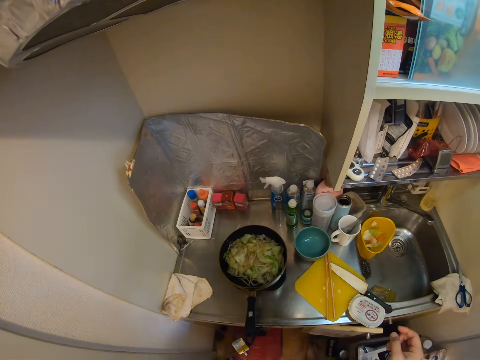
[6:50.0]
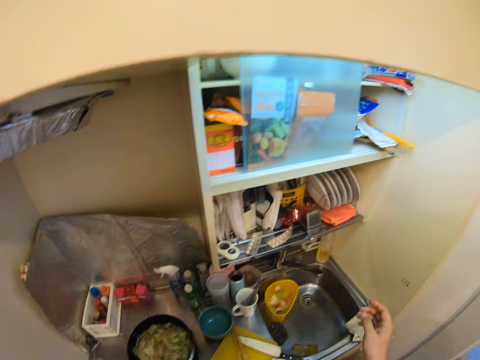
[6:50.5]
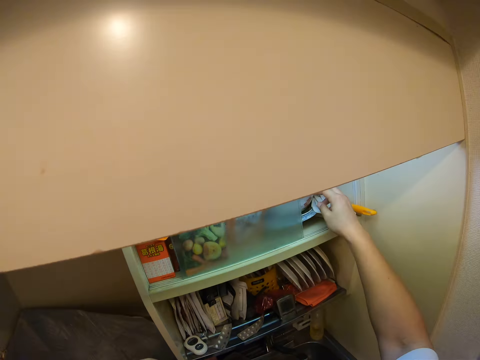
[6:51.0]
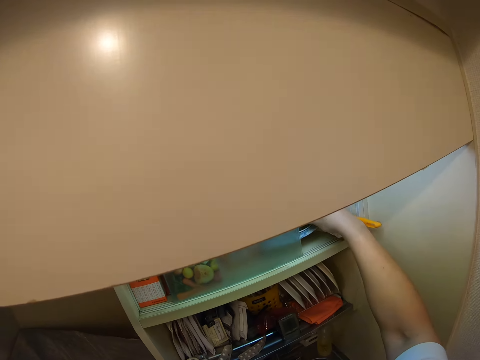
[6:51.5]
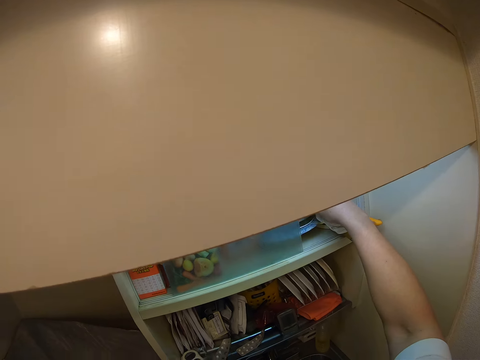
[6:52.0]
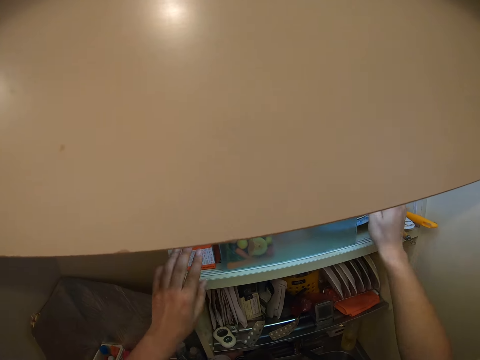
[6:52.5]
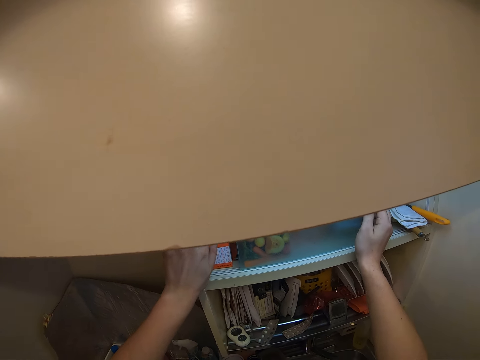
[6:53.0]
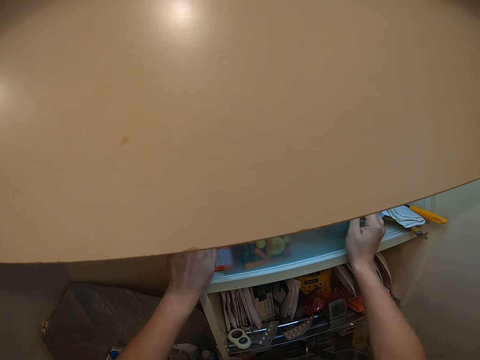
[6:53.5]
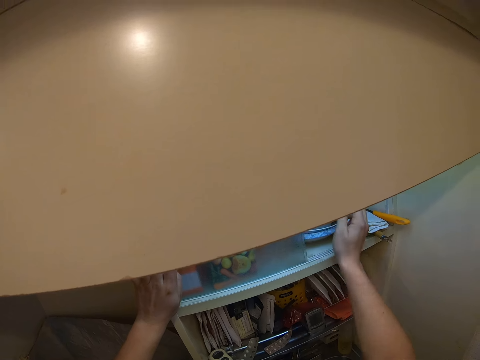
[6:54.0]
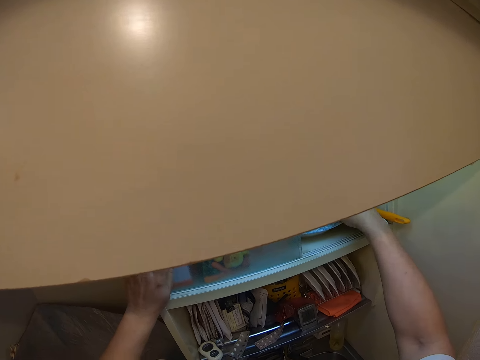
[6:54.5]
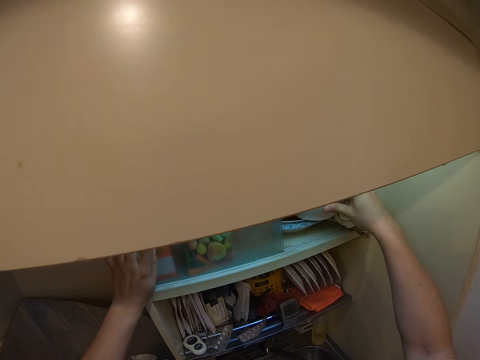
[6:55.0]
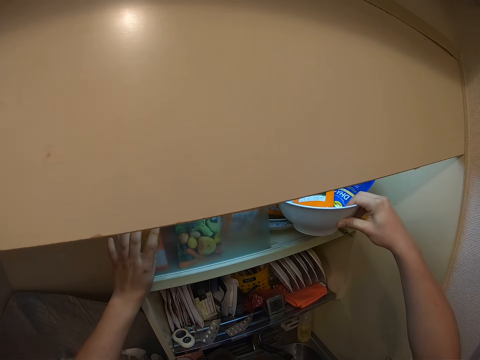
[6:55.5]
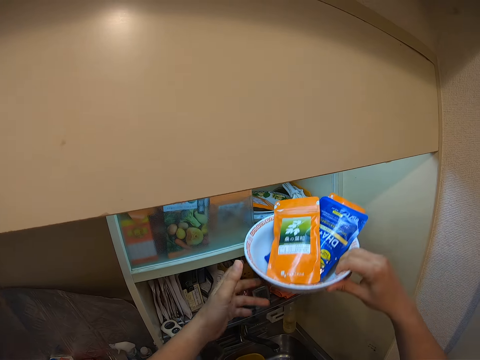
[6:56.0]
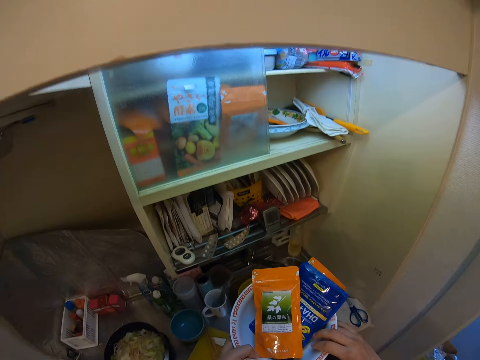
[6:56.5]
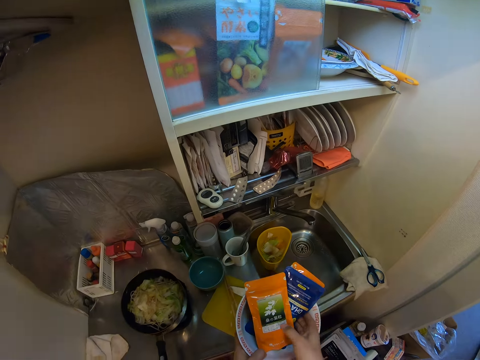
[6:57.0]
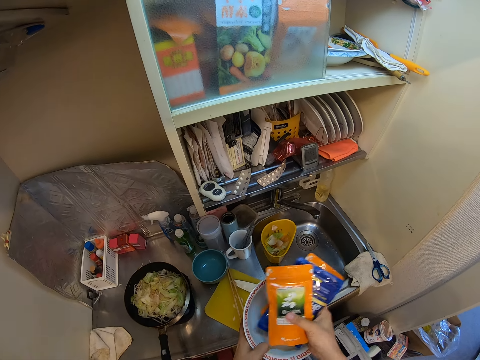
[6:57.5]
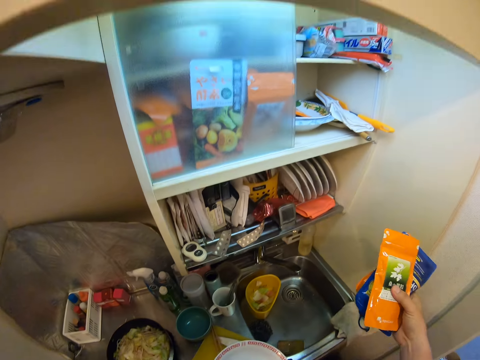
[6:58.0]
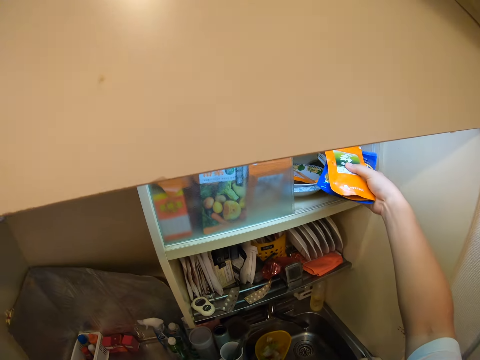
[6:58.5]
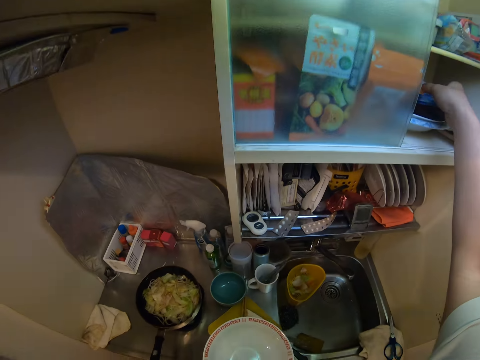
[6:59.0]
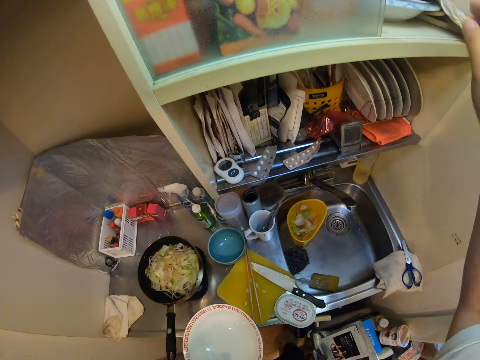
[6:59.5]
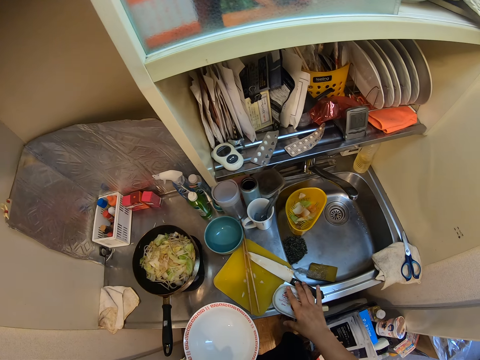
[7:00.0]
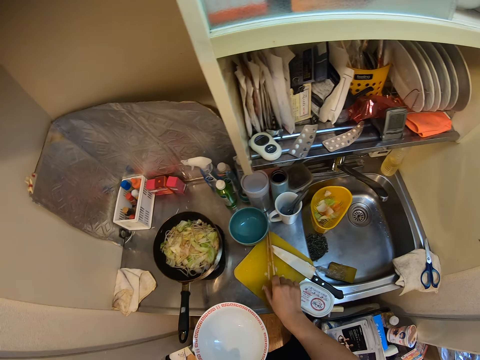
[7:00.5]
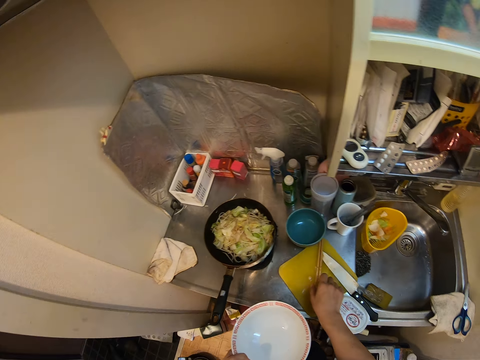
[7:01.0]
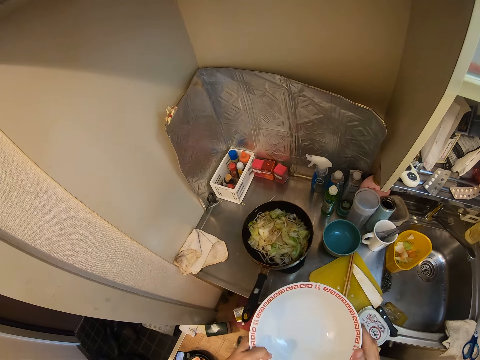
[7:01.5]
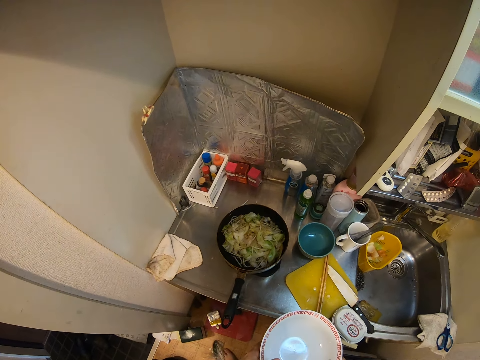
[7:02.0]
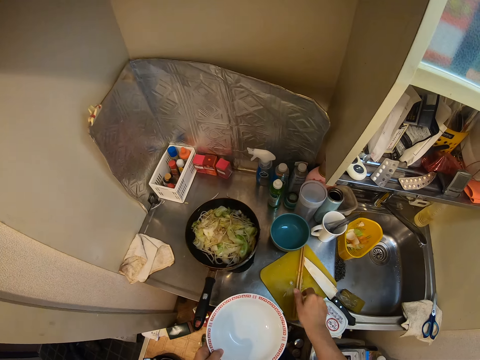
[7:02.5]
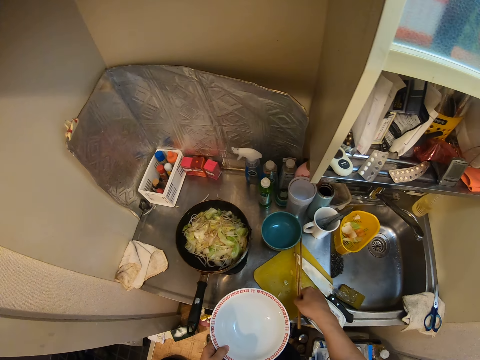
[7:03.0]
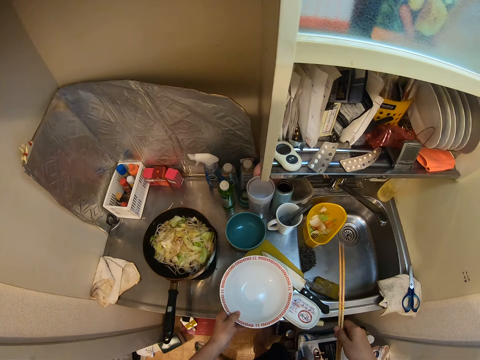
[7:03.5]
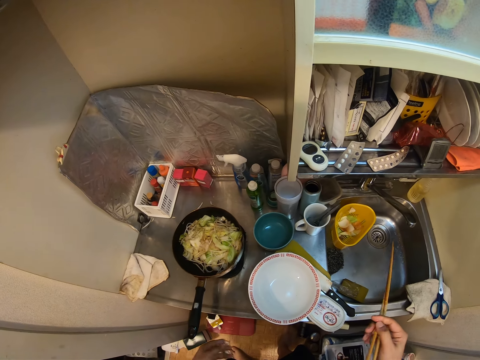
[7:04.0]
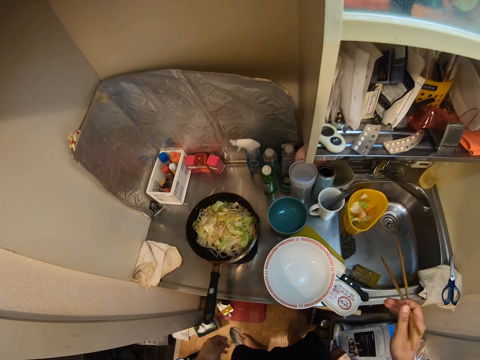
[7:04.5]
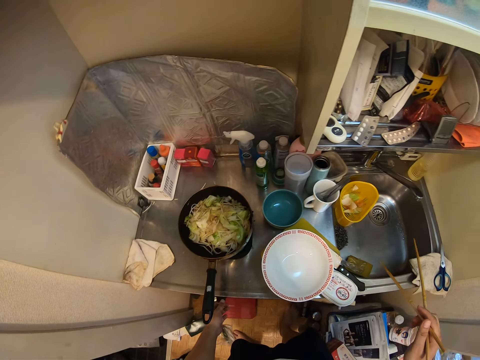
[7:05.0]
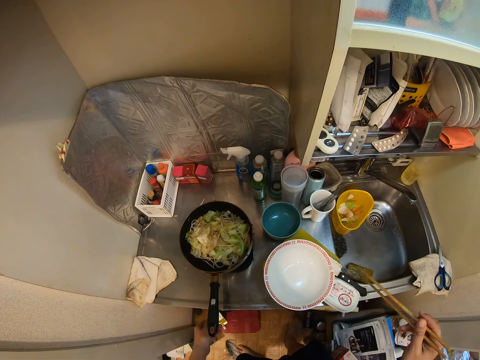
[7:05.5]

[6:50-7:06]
The camera wearer touches a plate. They push a glass. They bring out a bowl from the cupboard. They put the content of the bowl in the cupboard. They touch the sticks. They pick up the chopsticks. They drop the bowl.

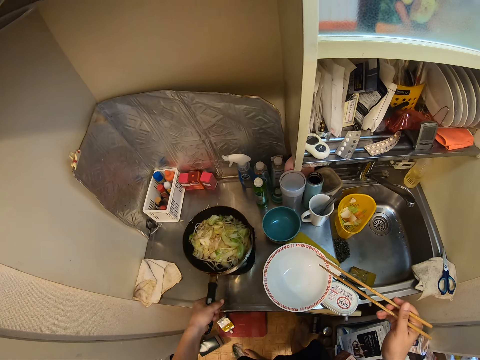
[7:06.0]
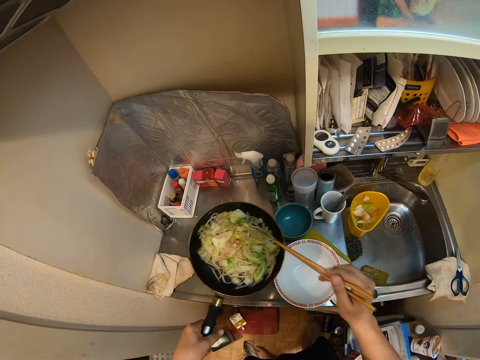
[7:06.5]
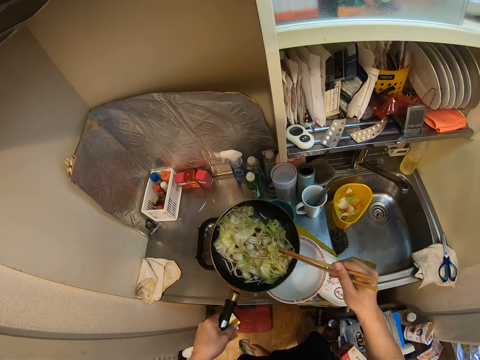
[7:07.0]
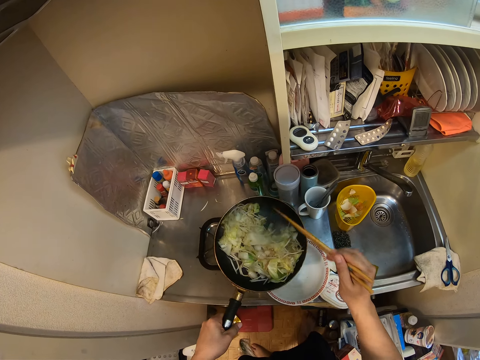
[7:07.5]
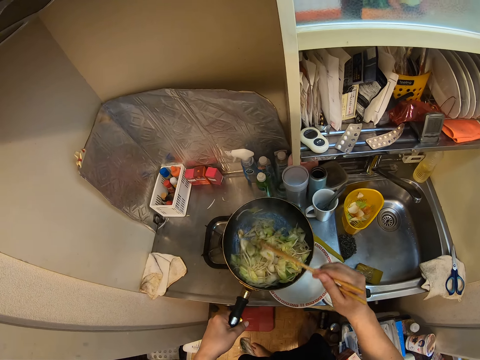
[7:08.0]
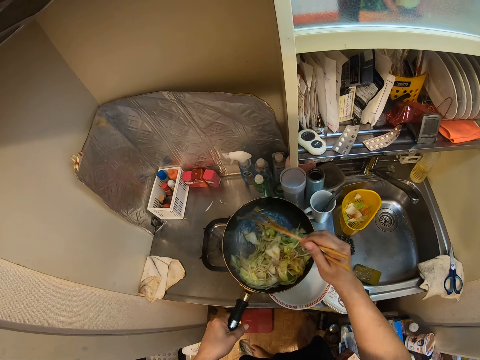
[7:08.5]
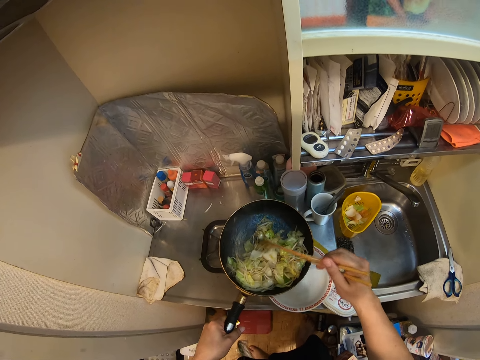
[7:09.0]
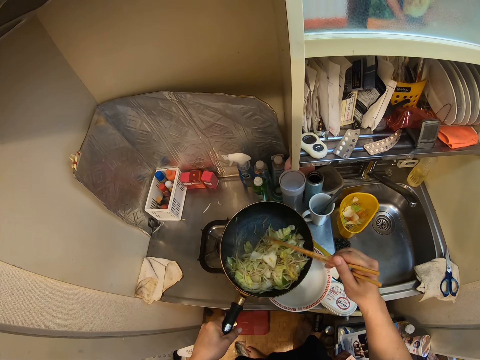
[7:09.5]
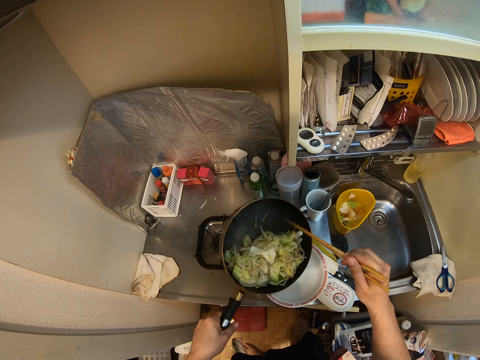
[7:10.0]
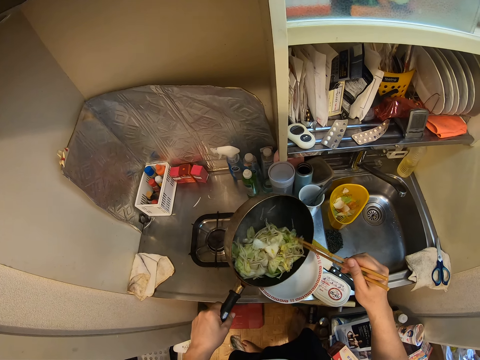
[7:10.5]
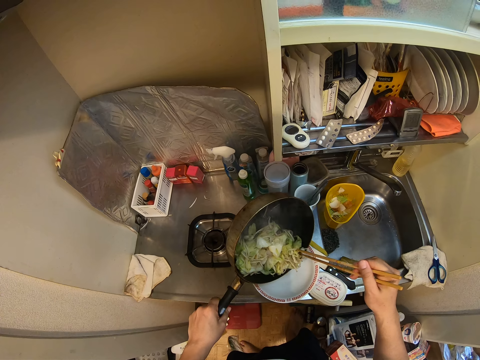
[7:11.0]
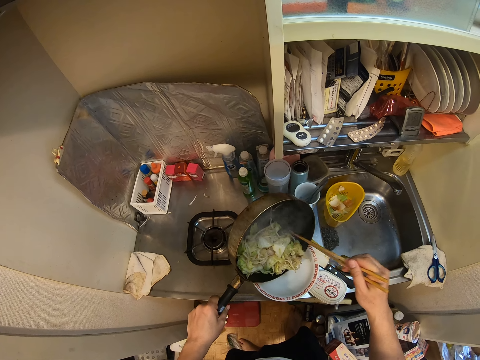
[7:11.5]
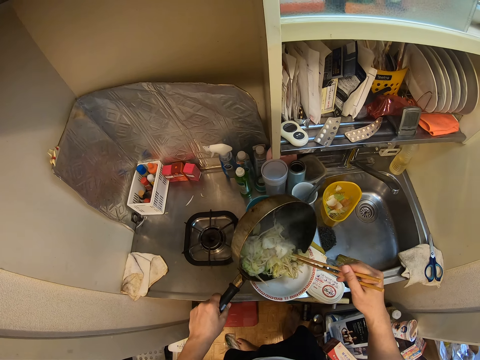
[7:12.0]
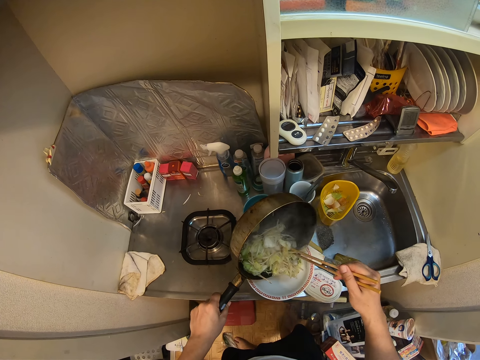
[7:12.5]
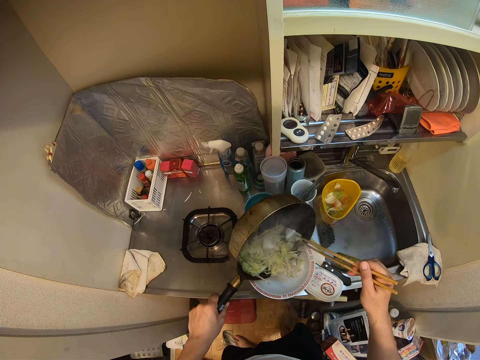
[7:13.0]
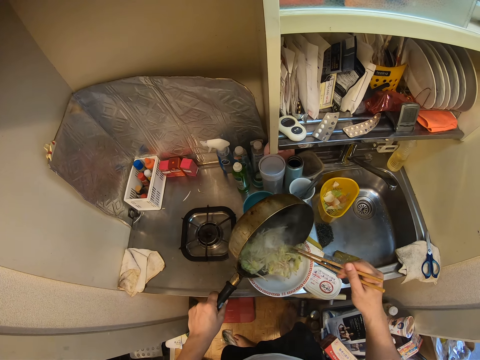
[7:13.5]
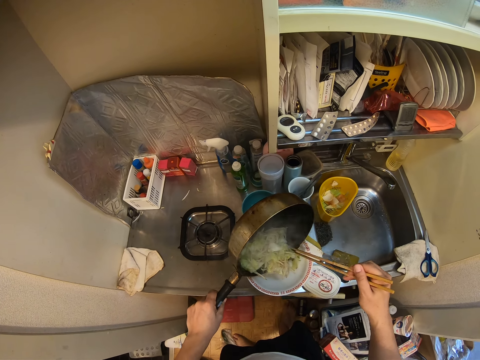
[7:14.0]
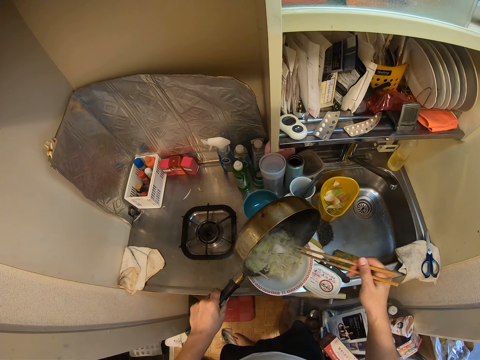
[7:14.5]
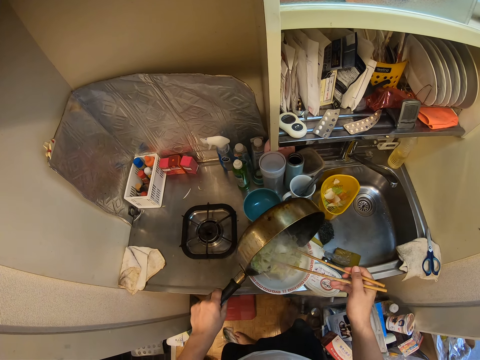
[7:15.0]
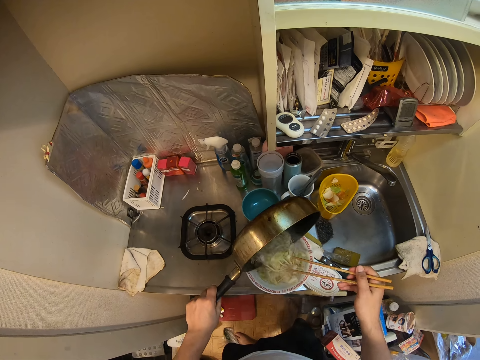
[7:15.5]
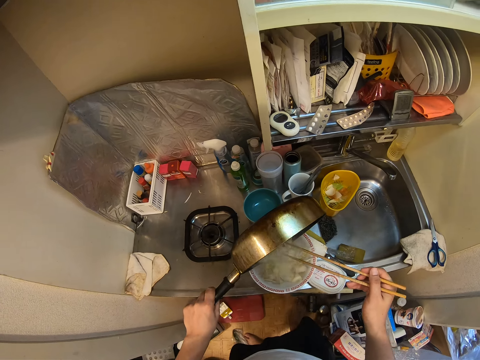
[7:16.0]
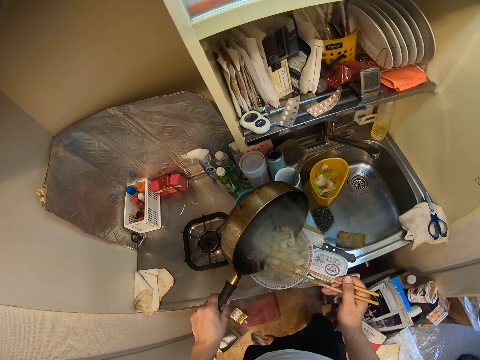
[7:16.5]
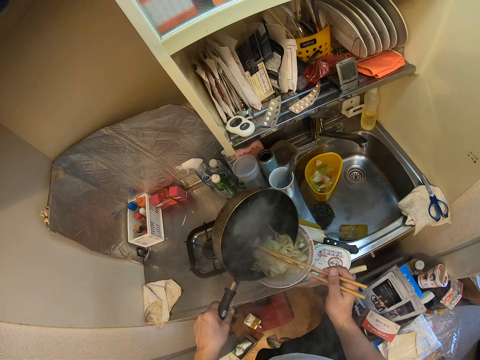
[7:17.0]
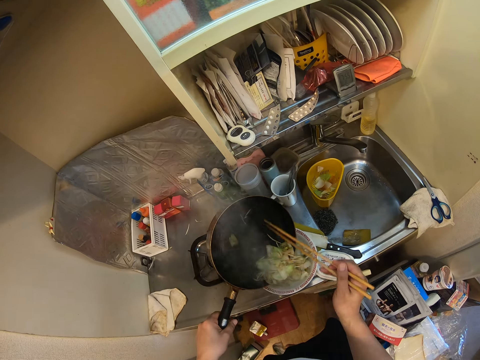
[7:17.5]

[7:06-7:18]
The camera wearer lifts the pan. They put the stir fry in the bowl. They collect the vegetables with the stick. They pour the vegetables with the sticks.
